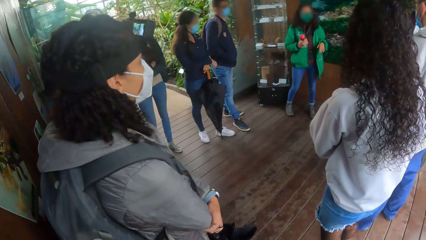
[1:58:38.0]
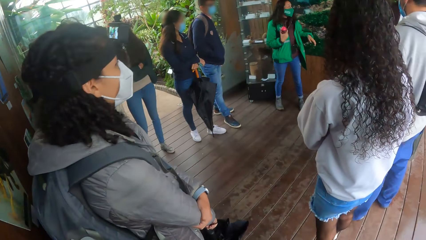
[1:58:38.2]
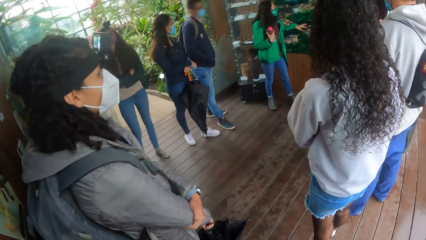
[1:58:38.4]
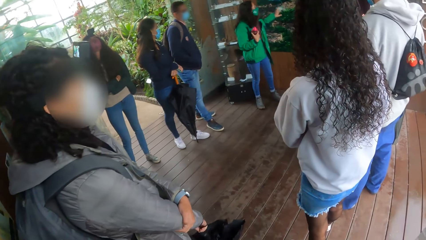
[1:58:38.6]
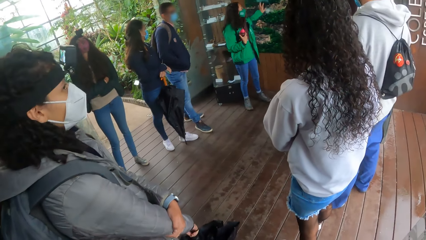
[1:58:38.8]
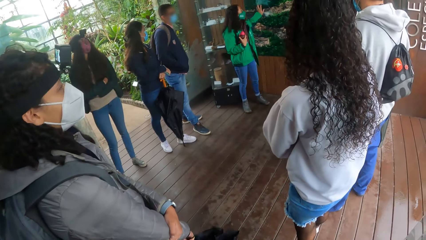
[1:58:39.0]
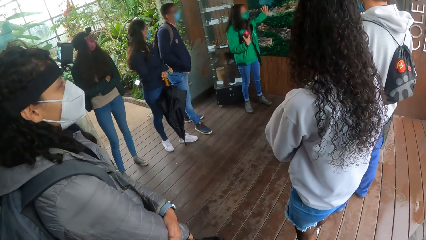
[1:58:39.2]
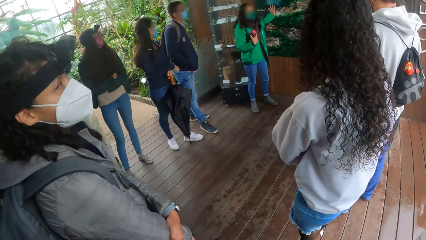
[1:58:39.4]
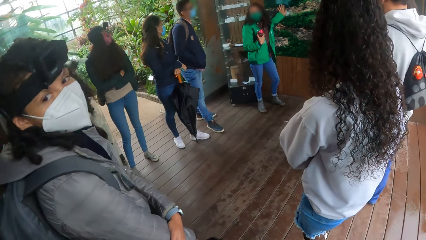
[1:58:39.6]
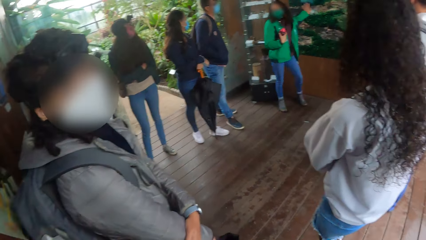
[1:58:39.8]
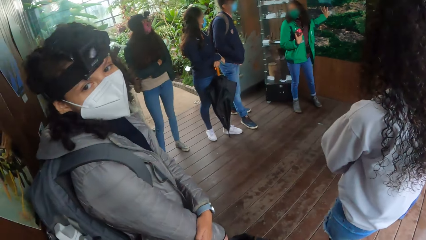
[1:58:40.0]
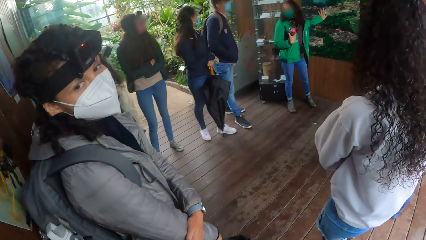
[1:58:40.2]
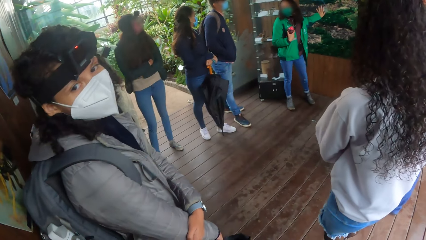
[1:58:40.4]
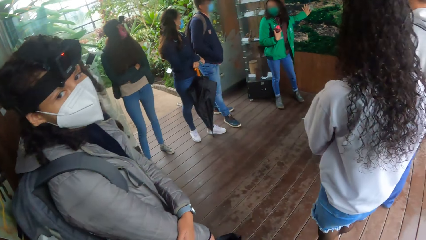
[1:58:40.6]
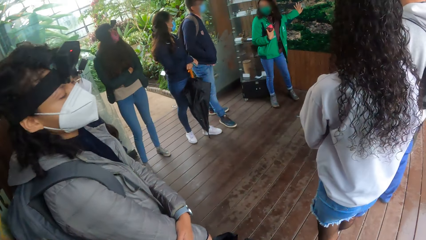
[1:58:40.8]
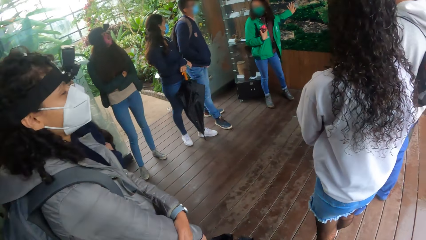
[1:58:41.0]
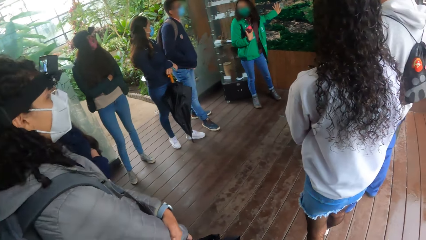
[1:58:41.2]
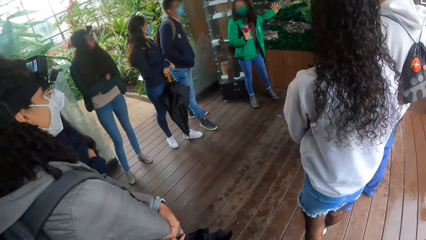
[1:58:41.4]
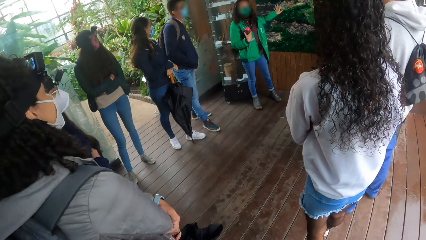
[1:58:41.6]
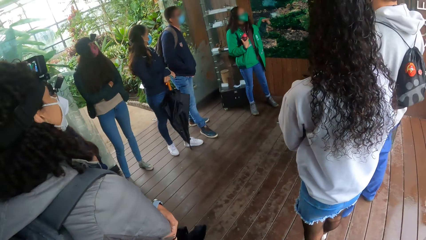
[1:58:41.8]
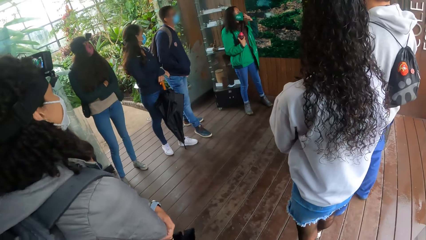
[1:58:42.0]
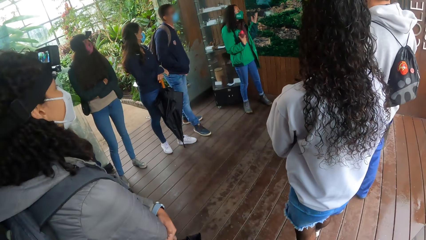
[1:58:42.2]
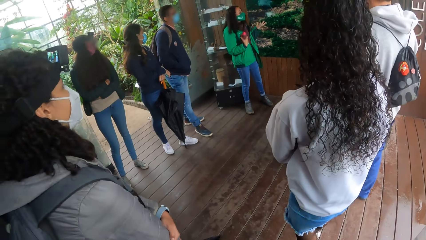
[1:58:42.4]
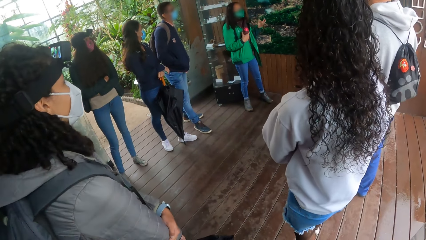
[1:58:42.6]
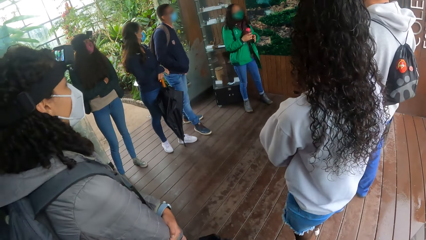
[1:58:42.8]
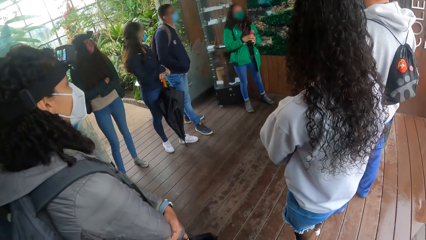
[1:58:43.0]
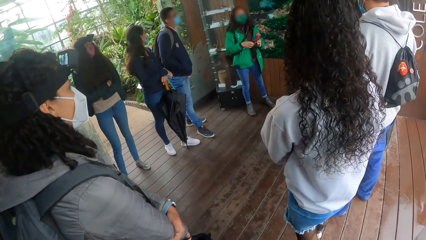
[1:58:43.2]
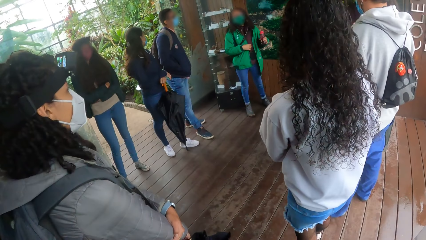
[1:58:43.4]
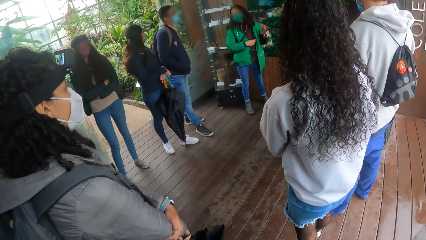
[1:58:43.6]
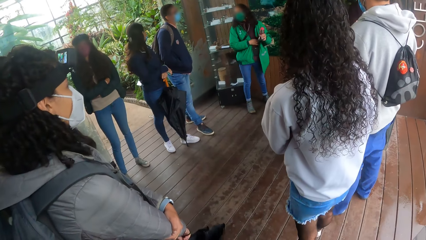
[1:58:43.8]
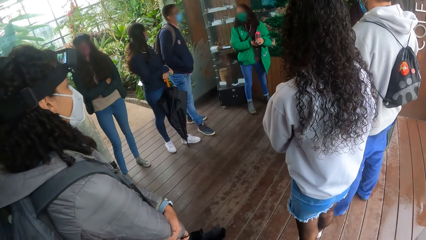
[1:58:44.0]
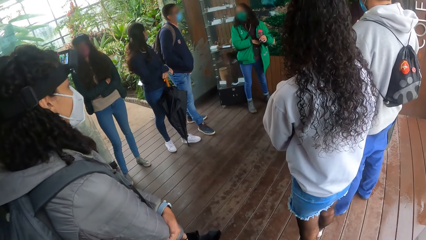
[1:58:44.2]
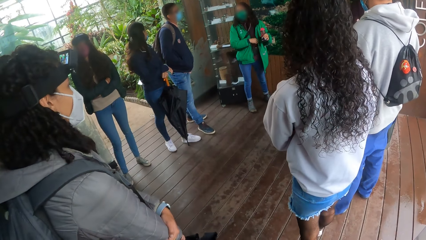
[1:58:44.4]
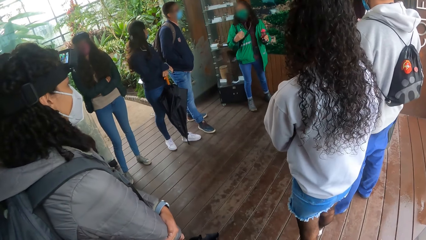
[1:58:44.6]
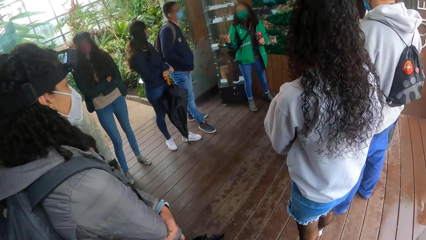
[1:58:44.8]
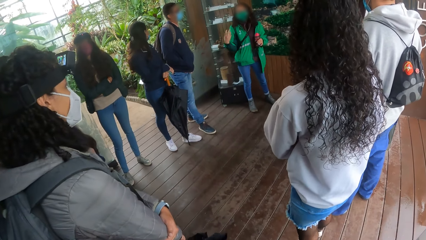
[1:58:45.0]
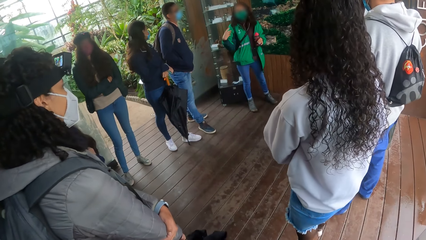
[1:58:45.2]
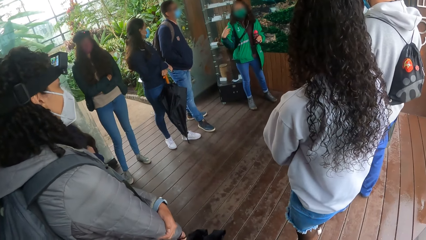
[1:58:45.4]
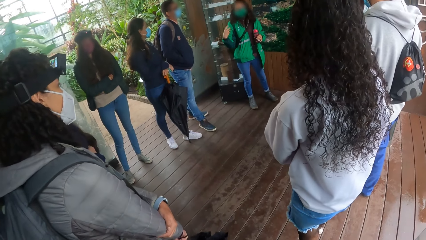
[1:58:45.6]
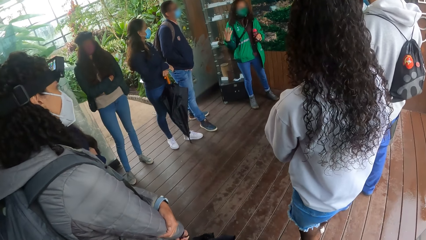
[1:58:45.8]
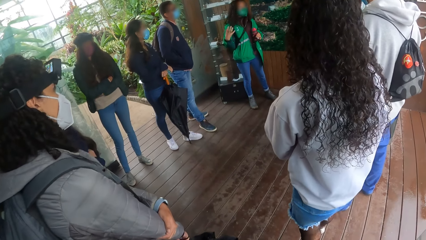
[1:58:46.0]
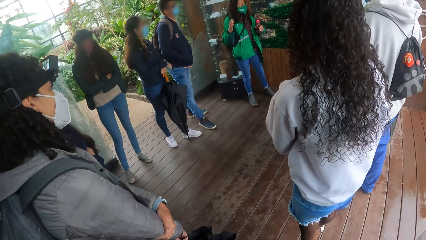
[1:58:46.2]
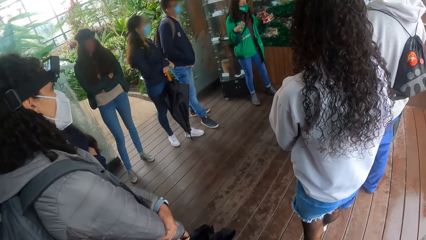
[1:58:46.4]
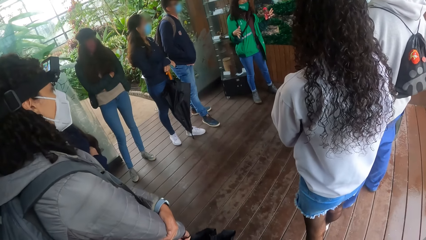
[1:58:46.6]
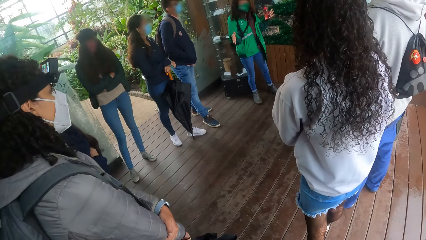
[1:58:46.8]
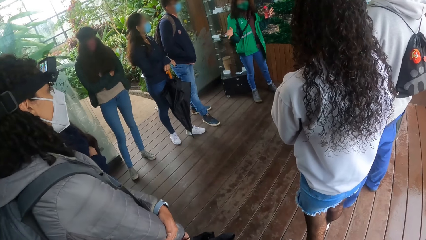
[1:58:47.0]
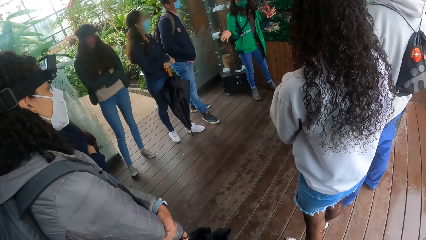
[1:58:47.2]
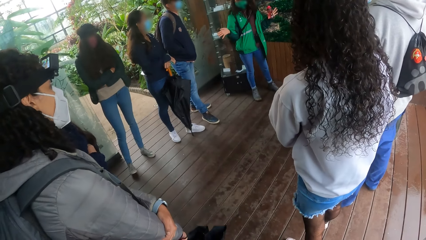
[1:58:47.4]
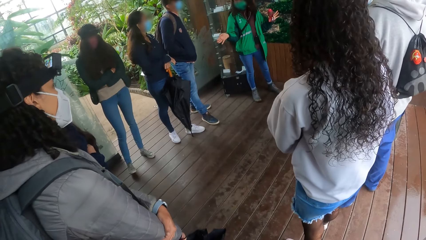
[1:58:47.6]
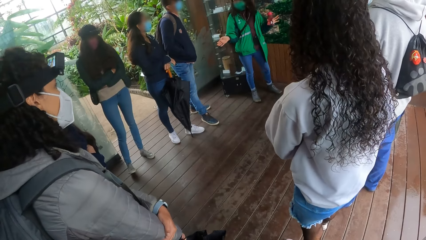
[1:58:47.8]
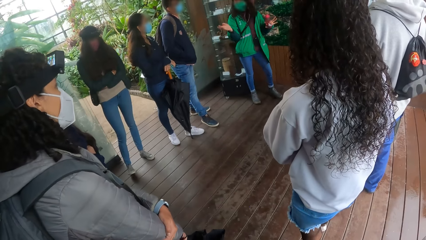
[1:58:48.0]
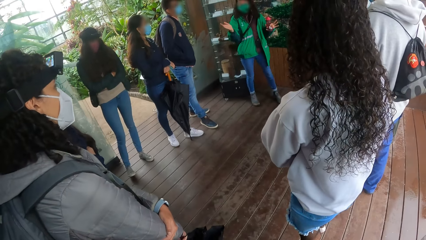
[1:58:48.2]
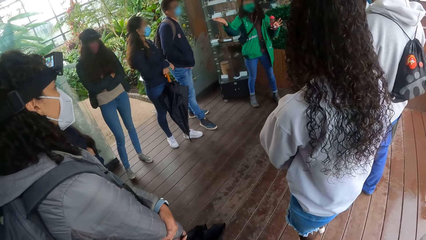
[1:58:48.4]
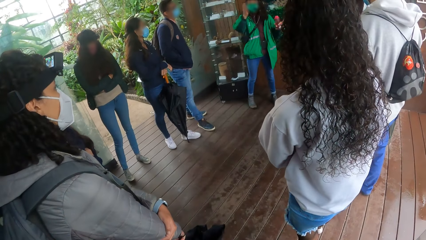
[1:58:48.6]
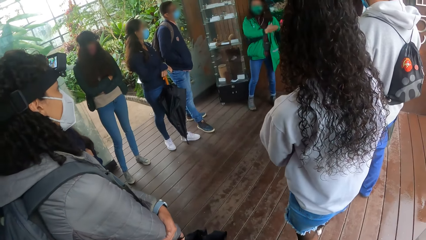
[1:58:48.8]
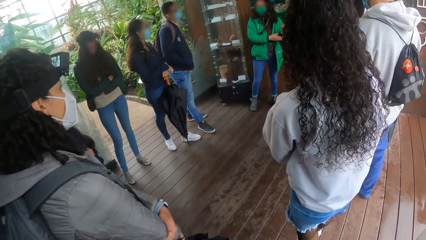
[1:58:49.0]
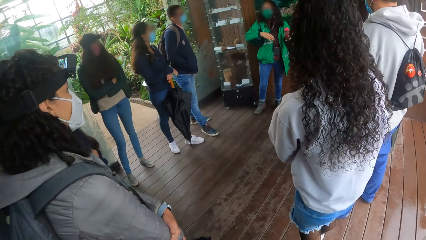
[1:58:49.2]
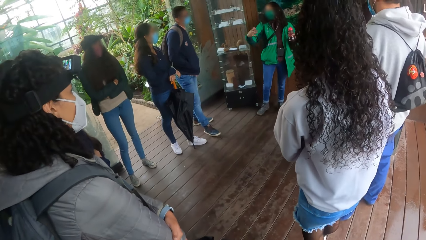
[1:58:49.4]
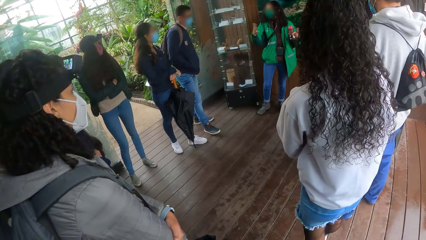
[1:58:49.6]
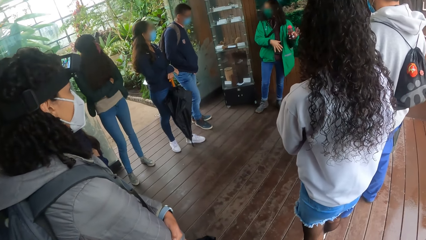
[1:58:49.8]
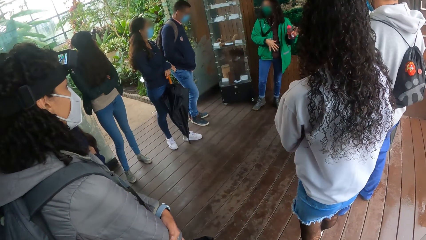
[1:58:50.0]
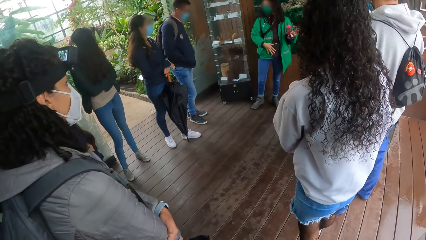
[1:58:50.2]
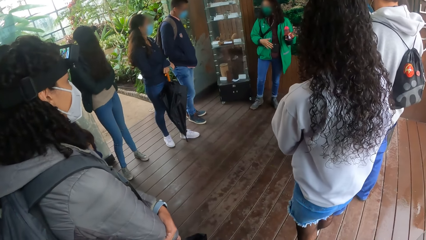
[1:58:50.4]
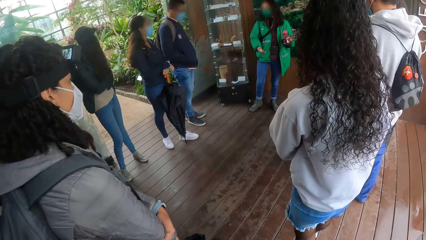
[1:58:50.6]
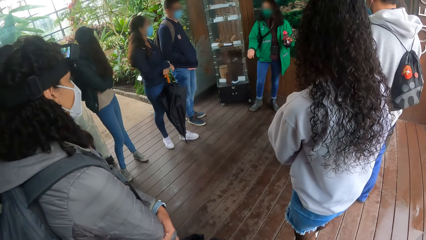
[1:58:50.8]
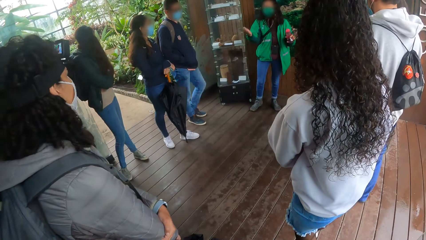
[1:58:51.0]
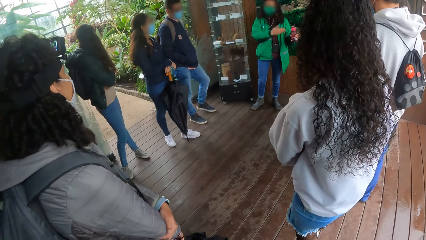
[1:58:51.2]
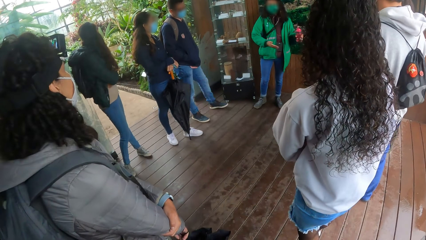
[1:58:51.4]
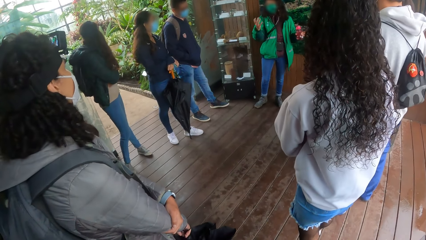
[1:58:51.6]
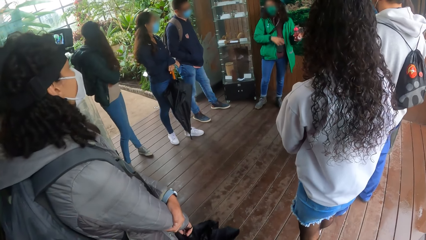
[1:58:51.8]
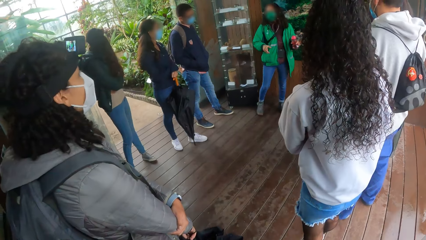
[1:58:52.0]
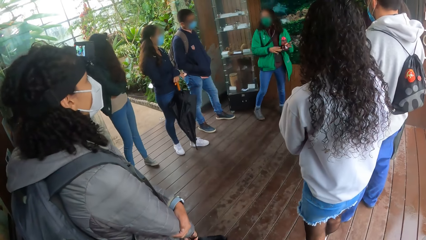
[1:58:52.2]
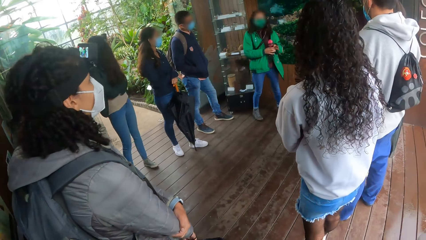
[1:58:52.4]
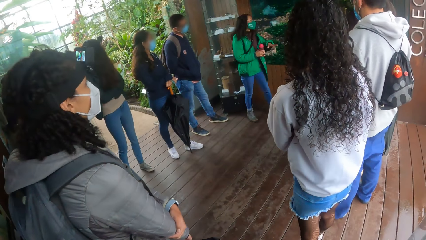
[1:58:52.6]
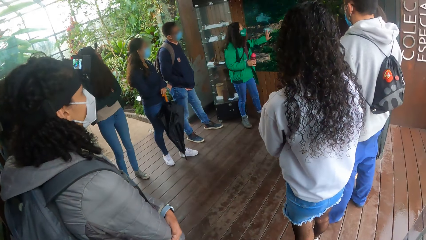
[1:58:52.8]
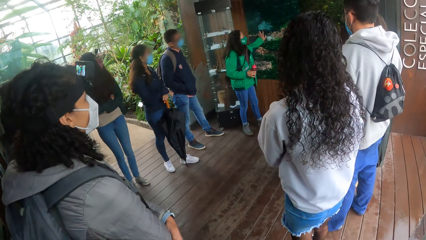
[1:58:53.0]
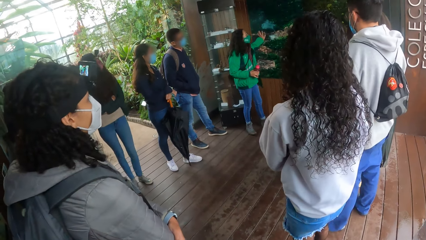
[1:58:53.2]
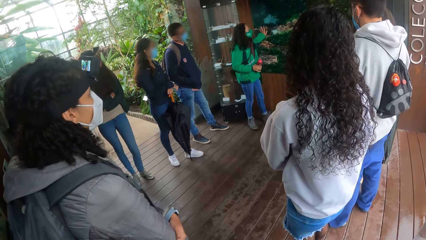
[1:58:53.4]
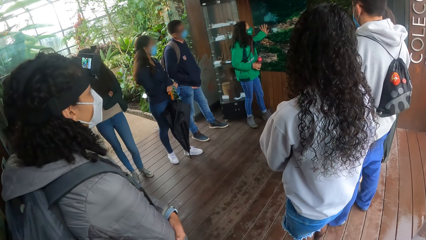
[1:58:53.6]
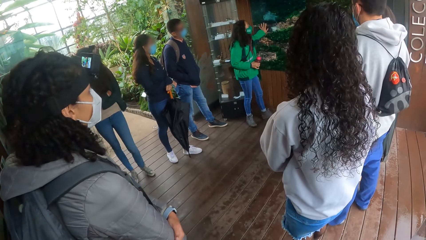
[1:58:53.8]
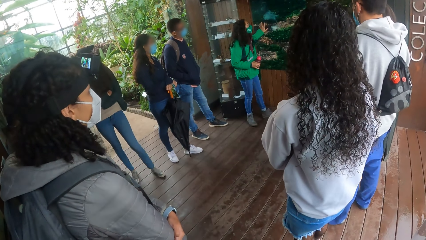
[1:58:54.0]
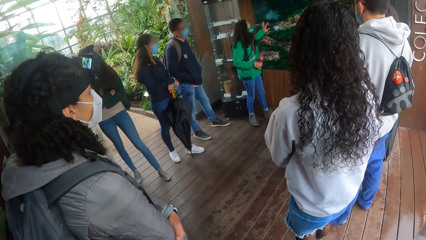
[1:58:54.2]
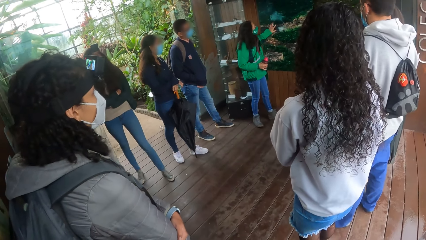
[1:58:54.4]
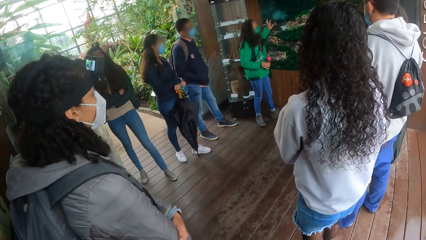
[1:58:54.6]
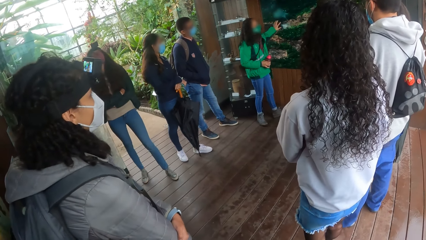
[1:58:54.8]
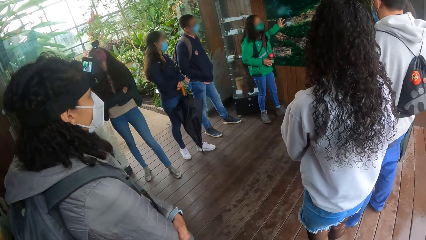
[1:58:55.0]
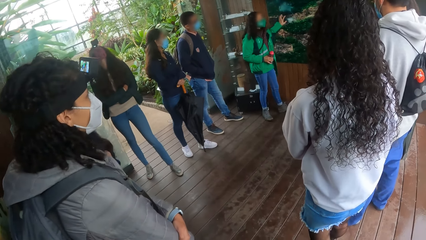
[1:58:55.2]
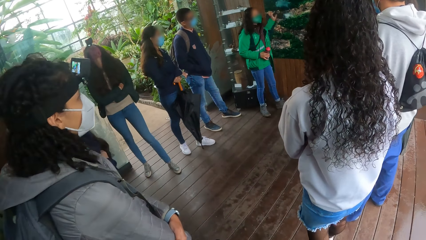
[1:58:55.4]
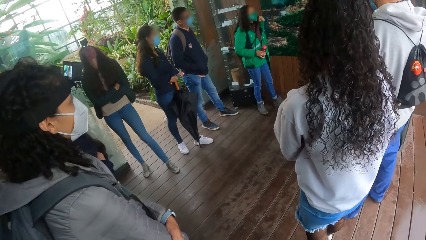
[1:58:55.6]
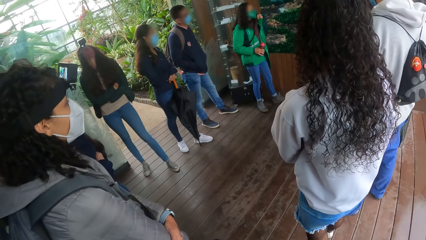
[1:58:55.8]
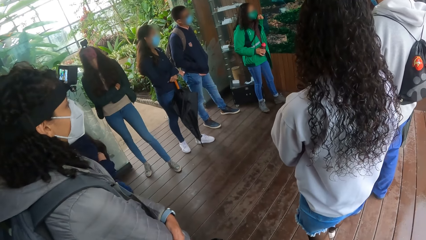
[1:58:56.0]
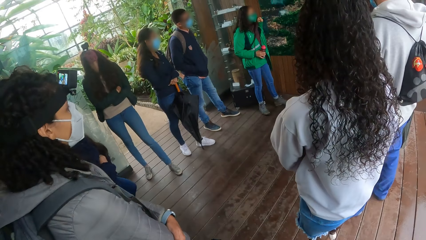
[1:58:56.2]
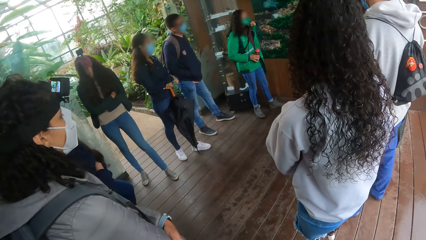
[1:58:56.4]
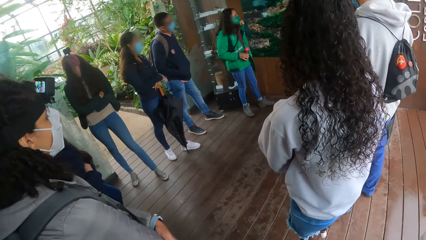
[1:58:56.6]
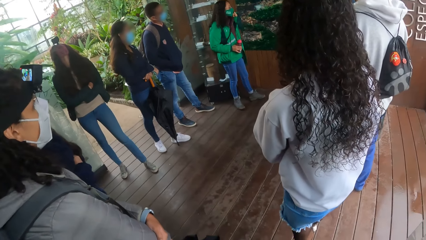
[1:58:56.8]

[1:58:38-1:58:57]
The girl touches the painting on the wall with her left hand. The girl holds the bottle with her right hand.
